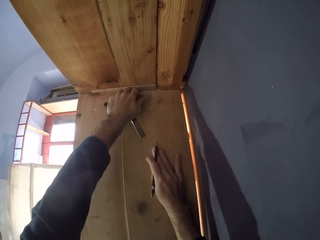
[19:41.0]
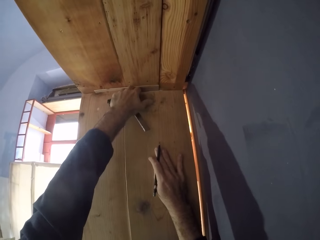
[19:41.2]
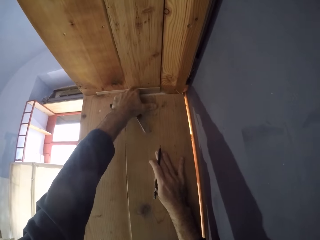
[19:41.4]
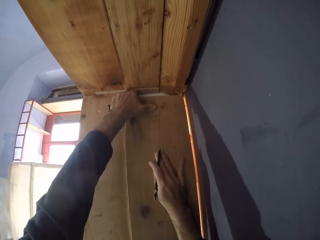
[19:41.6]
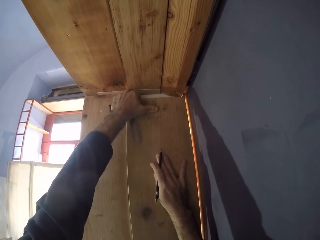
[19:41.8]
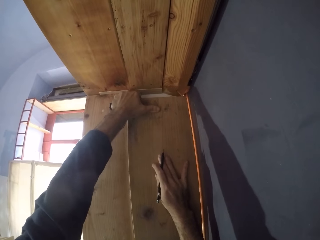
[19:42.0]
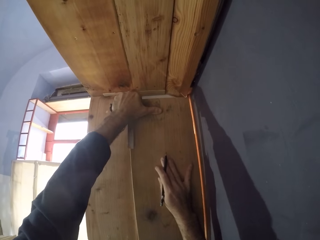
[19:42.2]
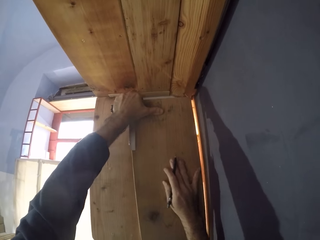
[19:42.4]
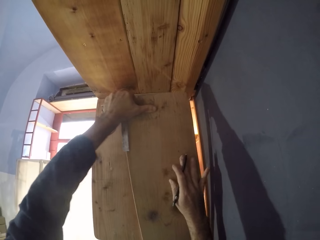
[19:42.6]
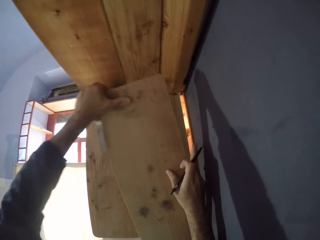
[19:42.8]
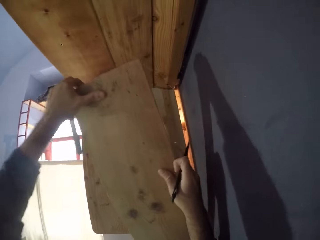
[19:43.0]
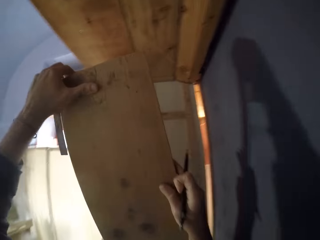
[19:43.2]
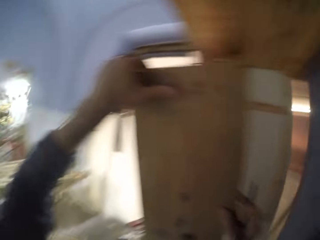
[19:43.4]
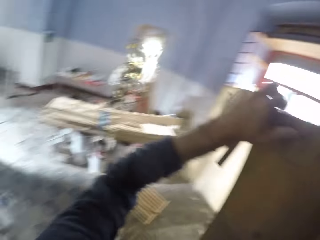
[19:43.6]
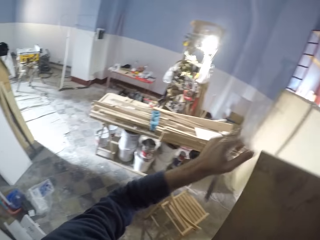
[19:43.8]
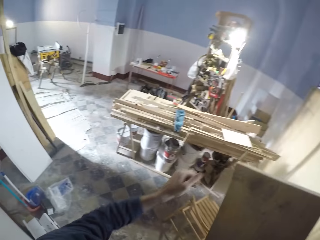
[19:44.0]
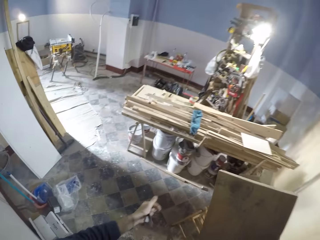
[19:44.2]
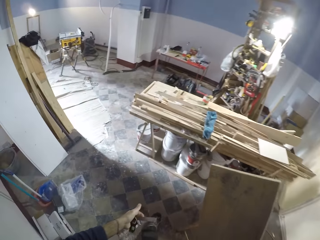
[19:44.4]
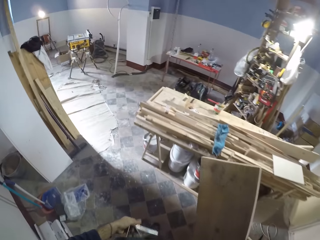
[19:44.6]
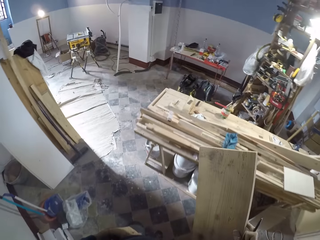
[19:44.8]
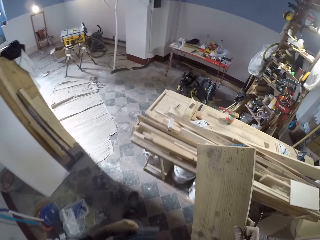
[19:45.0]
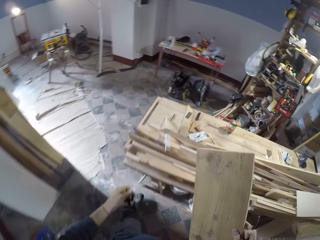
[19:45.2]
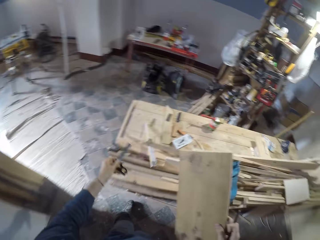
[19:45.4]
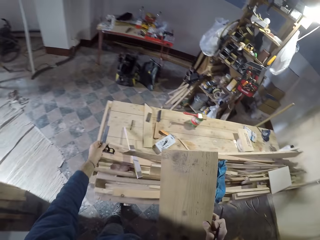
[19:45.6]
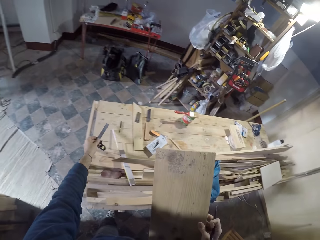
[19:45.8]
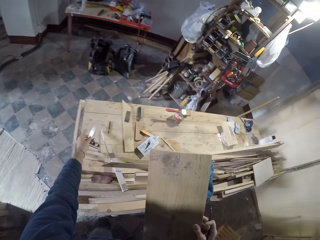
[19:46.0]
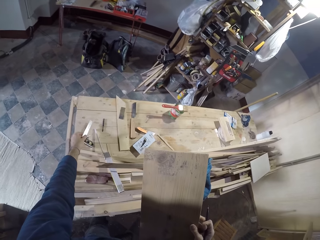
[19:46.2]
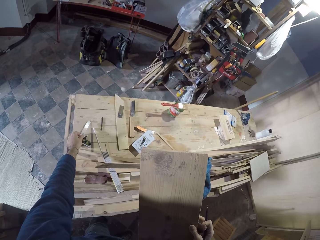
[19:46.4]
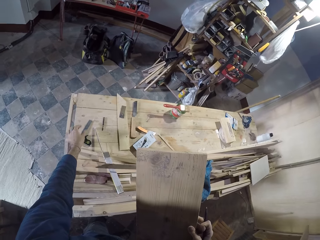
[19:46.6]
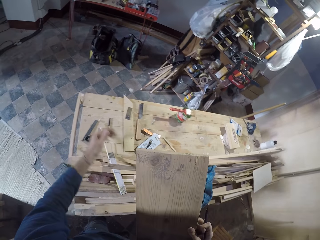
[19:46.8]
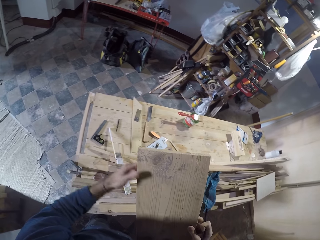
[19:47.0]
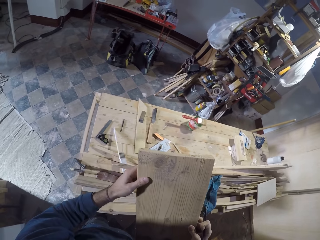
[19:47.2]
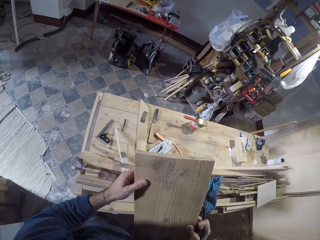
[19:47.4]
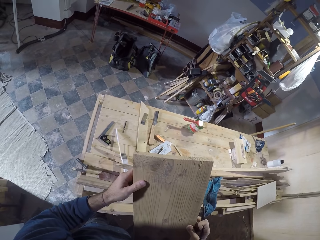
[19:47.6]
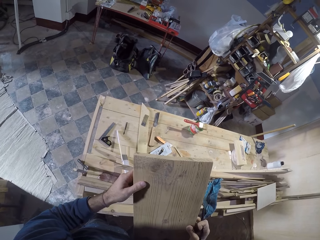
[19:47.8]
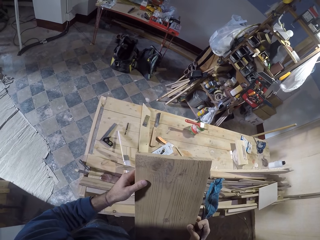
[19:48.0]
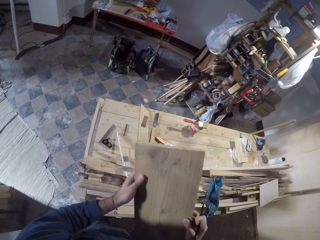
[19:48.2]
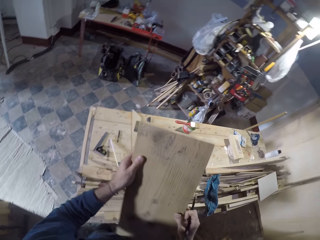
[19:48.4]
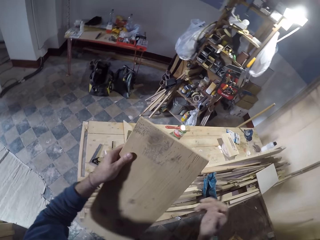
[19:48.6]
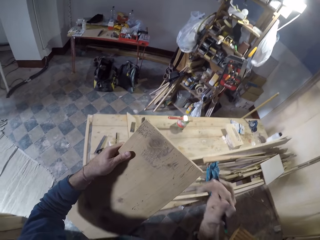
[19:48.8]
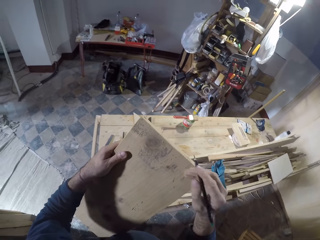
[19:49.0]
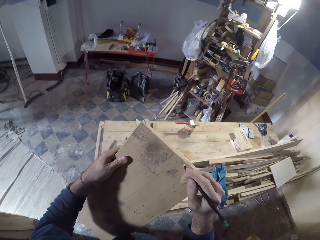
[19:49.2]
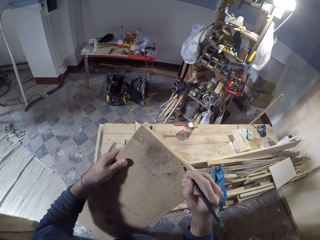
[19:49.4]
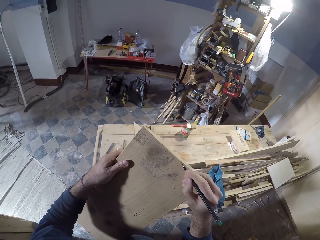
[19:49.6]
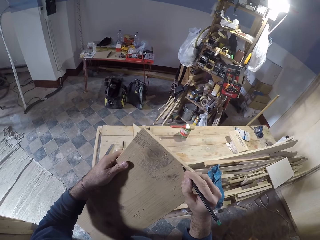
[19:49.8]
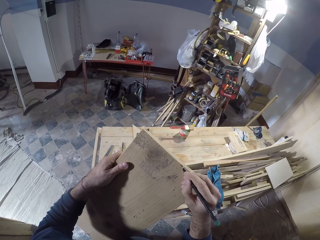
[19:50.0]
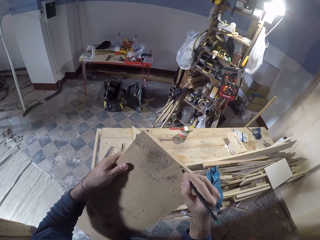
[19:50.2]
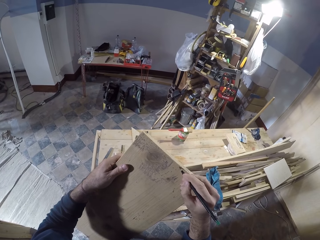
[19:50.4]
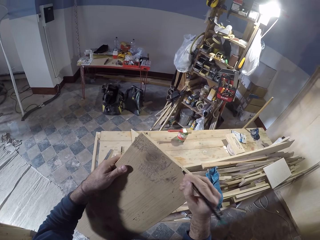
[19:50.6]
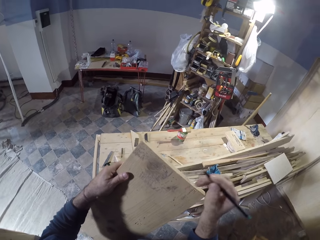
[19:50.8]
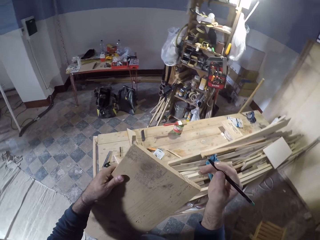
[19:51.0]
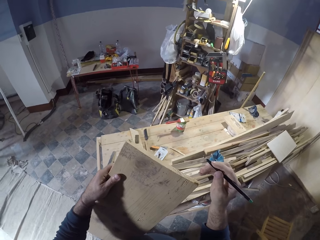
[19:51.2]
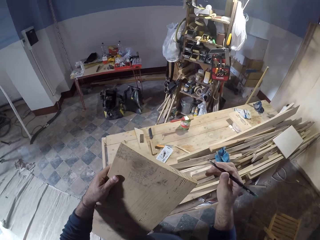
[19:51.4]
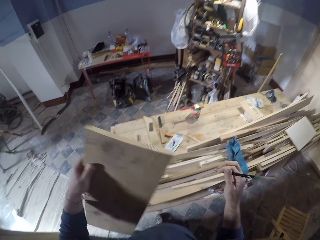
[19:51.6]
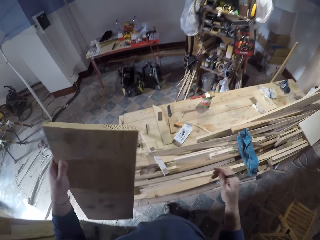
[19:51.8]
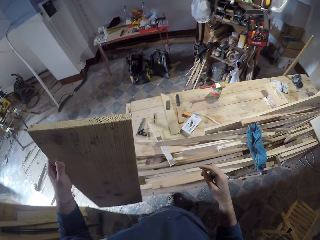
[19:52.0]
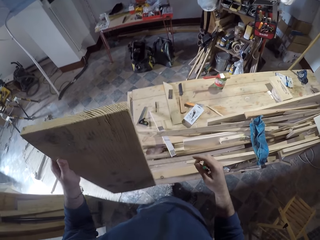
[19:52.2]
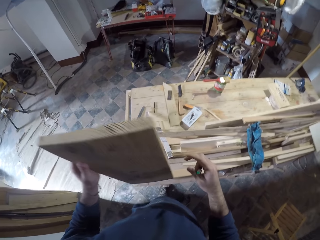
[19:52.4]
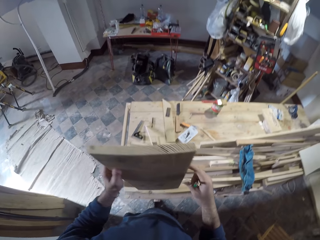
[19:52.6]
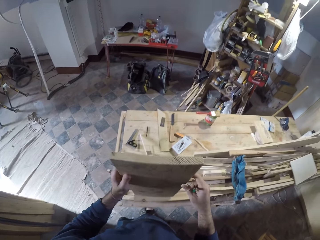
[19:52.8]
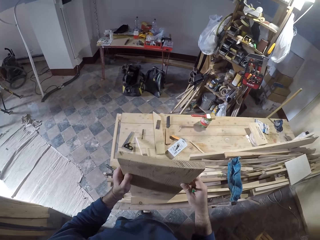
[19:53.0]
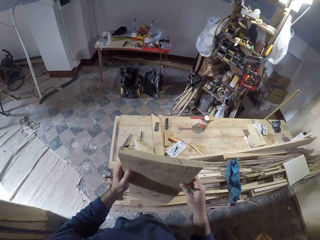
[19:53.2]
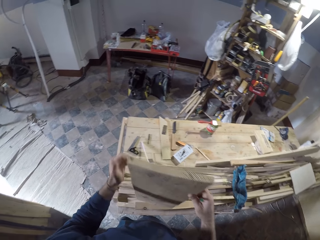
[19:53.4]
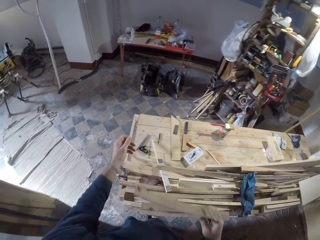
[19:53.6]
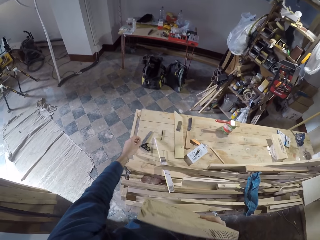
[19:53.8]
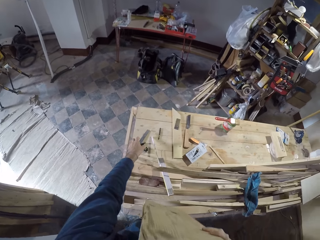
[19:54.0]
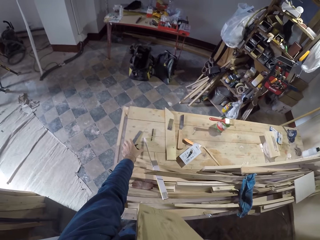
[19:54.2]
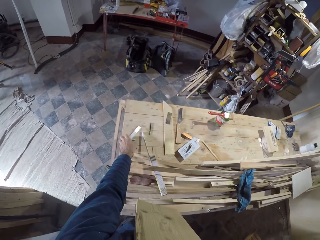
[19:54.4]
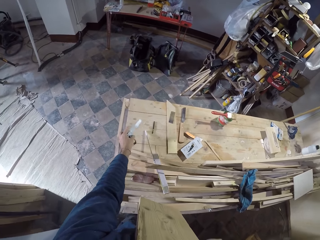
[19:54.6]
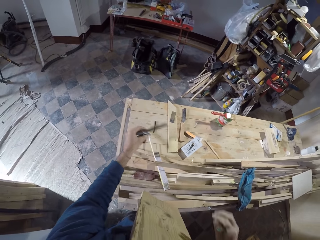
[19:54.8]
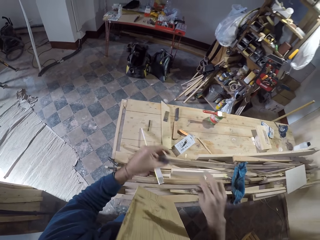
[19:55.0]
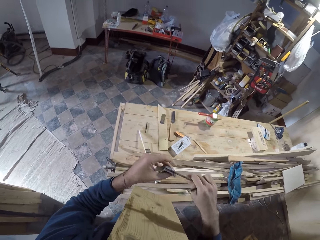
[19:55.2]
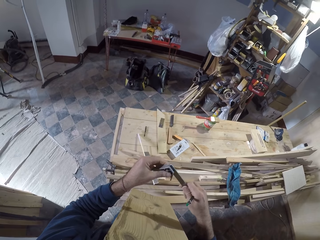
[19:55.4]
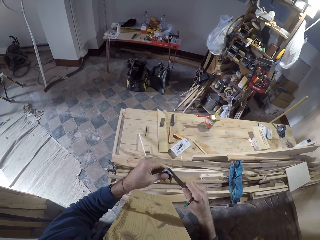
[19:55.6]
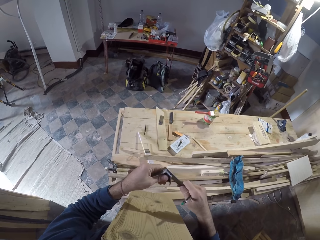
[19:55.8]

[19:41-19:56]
The camera wearer removes the try square and the wood from the wall with his right hand. He walks back. He places the try square on the workshop table with his left hand. He holds the wood with his hands. He writes on the wood with the pen in his right hand. He removes the pen from the wood. He places the wood on the workshop table with his hands. He rests the wood on the workshop table with his hands. He picks the try square with his left hand. He adjusts the try square with his hands.

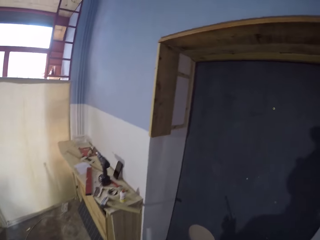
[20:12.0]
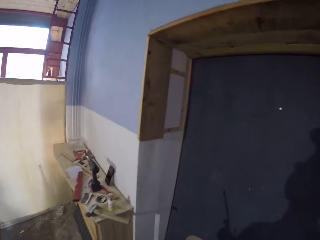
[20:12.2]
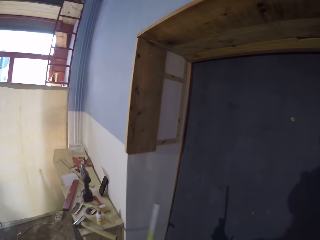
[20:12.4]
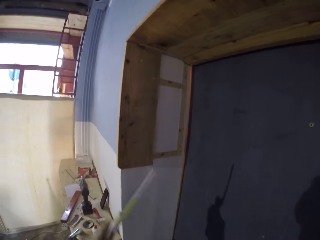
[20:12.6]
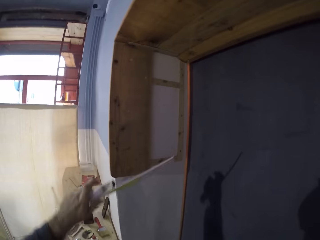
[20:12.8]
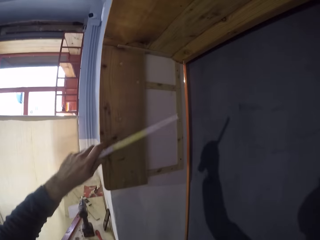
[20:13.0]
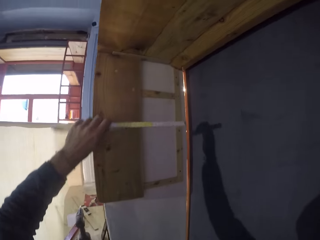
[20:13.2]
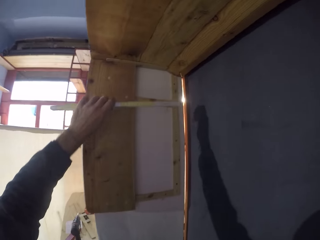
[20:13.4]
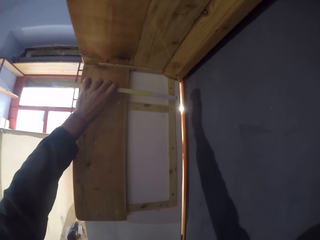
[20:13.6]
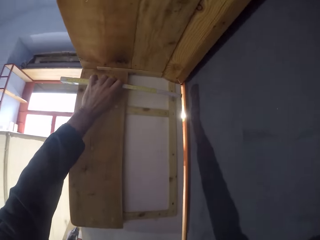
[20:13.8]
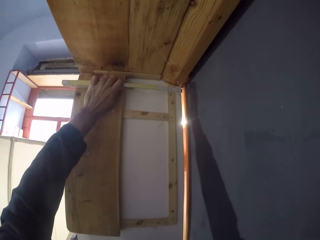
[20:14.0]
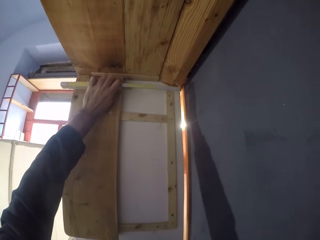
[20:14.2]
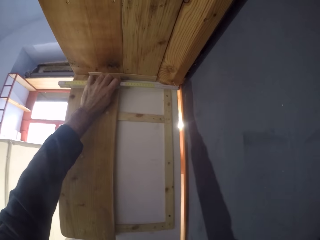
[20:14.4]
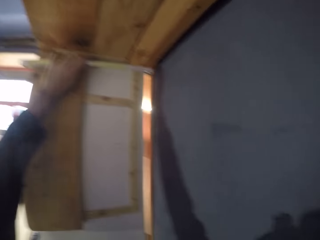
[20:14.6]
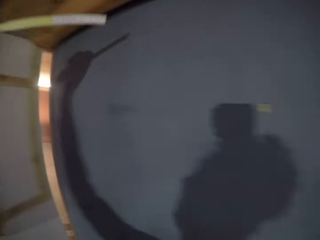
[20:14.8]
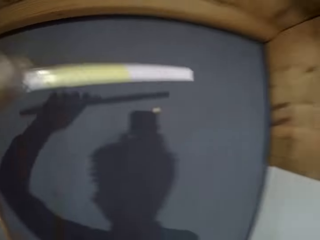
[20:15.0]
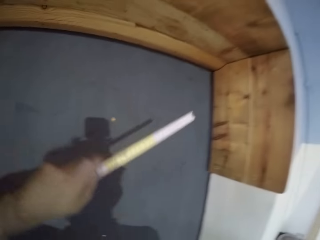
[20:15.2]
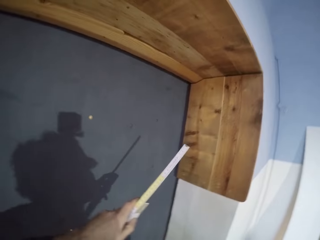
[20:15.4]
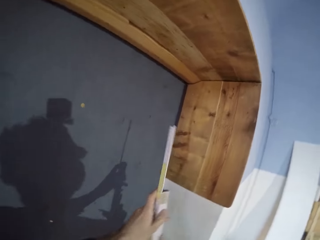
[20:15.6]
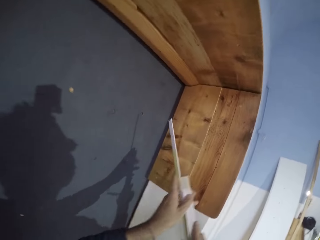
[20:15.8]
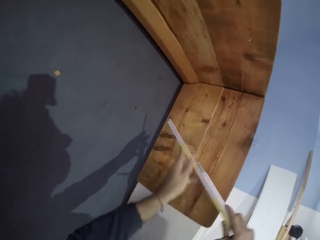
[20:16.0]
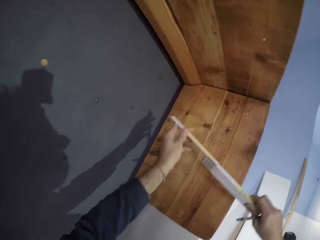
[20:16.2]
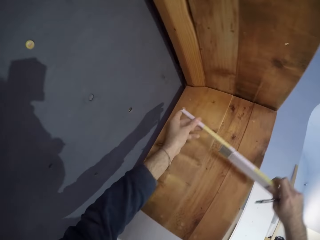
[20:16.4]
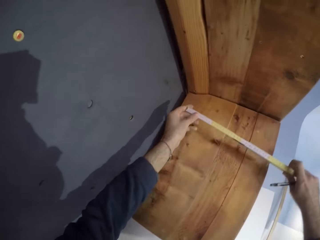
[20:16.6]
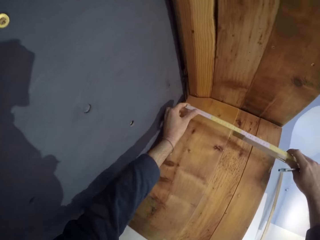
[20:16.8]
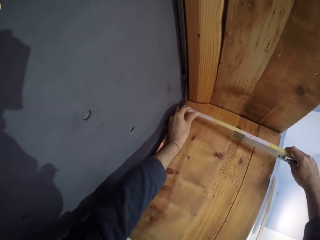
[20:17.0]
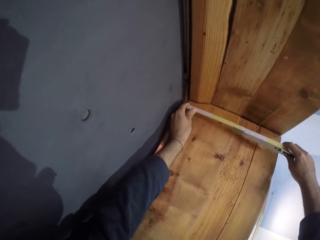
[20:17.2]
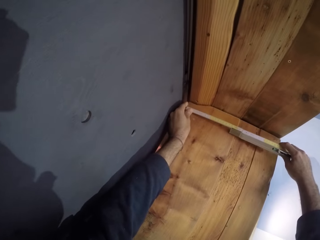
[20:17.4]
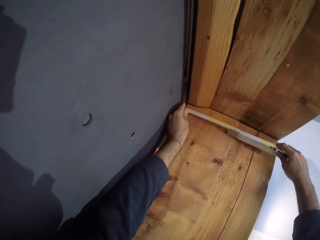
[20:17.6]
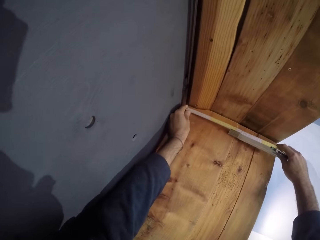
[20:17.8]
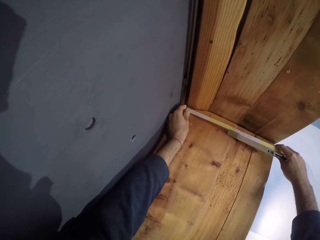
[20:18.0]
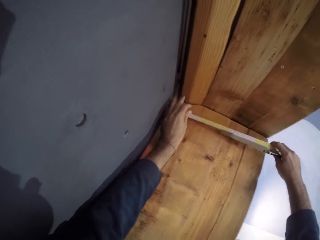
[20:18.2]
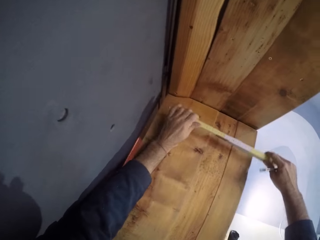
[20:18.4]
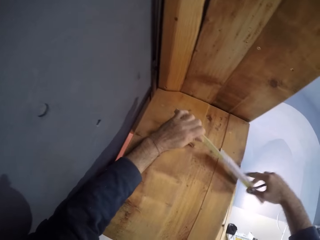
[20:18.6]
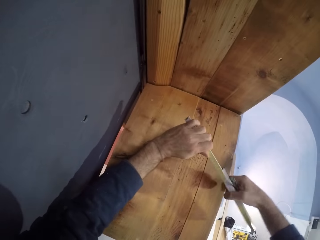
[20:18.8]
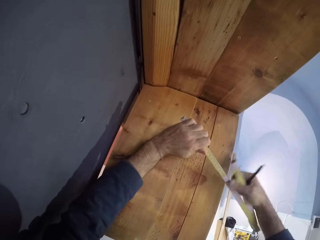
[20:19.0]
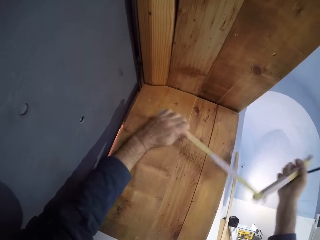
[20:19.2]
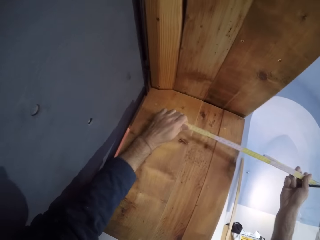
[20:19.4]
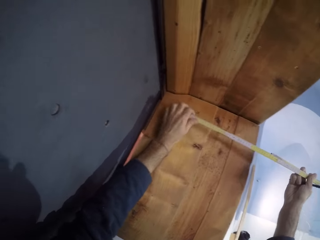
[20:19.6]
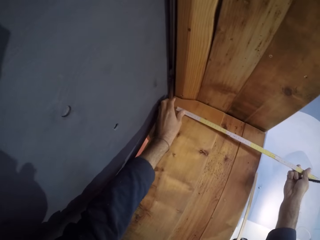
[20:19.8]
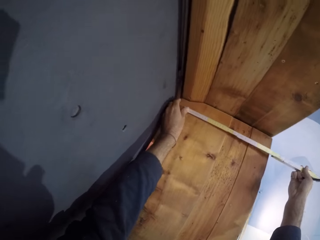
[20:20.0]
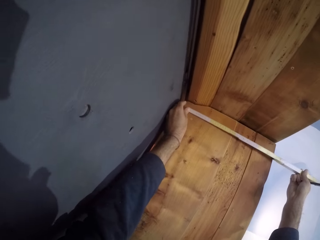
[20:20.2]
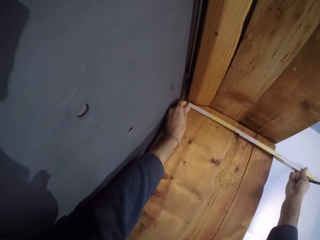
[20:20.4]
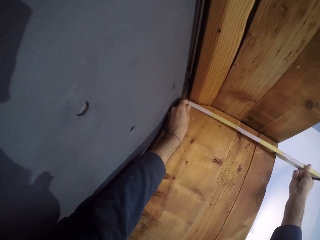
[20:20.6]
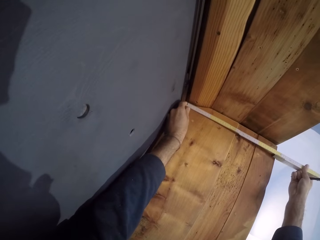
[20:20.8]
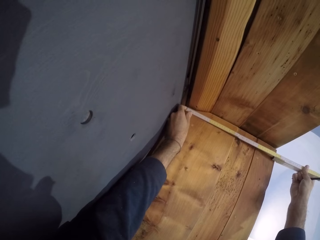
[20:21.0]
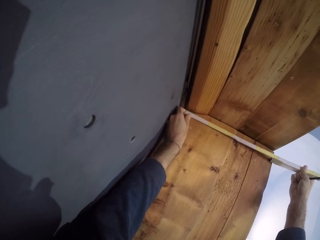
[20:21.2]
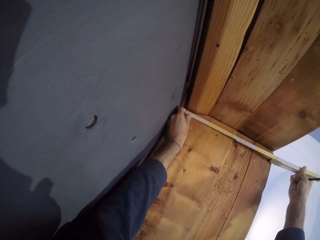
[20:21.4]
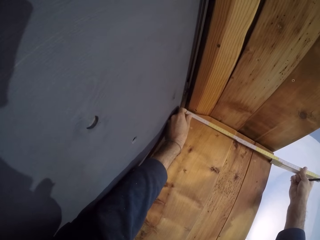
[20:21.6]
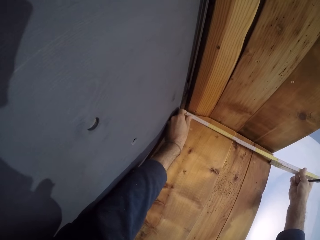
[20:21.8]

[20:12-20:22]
The camera wearer measures the wood on the wall with the tape rule or tape measure in his left hand. He measures the wood on the wall with his hands. He unfolds the tape measure. He straightens the tape rule with his right hand. He measures the wood on the wall with his hands.
